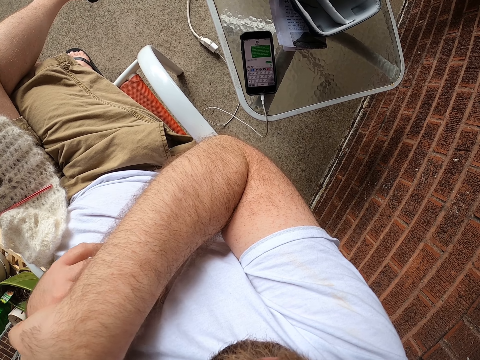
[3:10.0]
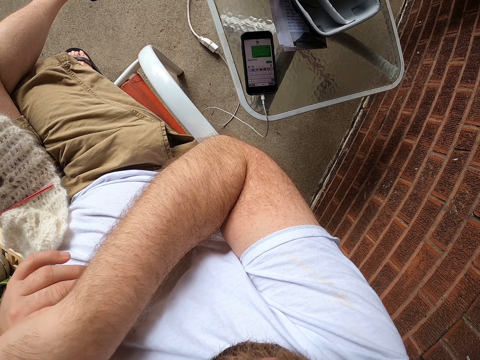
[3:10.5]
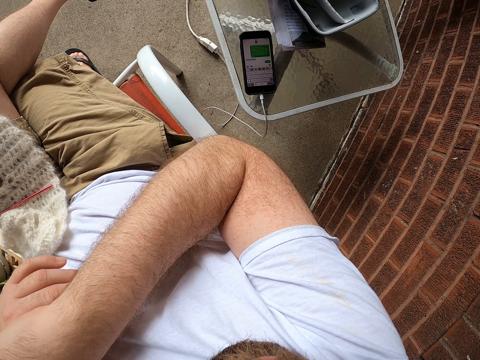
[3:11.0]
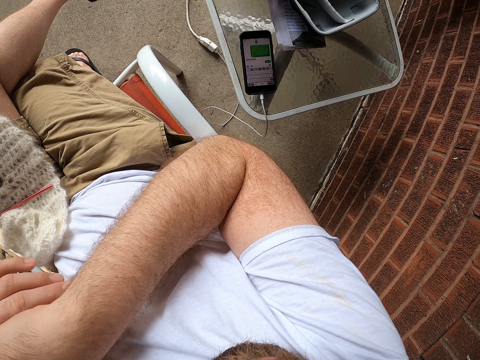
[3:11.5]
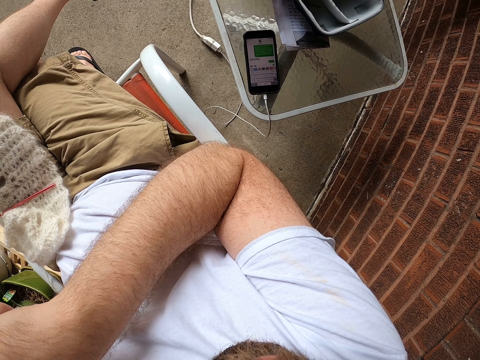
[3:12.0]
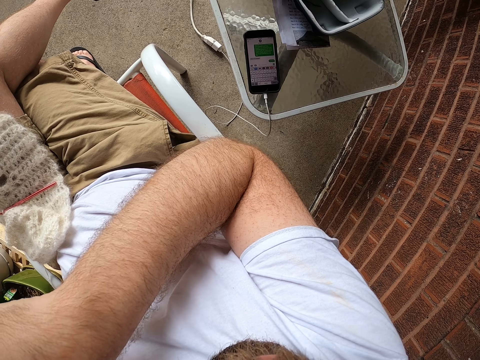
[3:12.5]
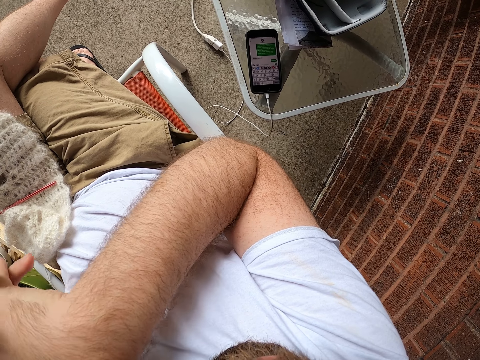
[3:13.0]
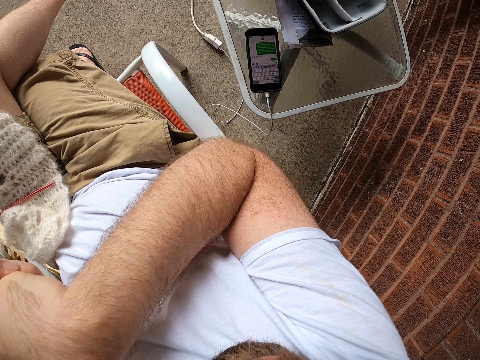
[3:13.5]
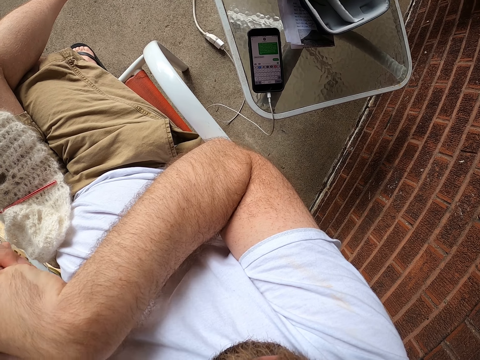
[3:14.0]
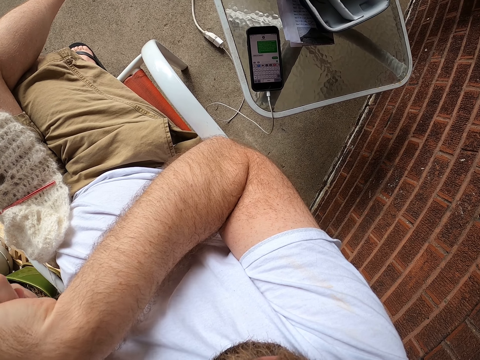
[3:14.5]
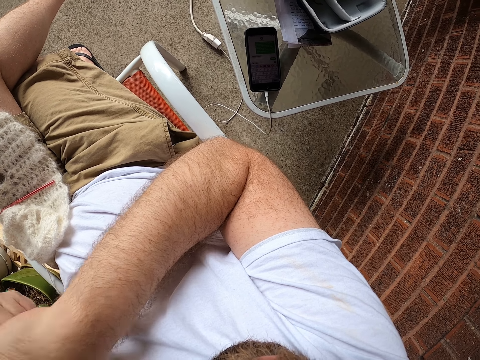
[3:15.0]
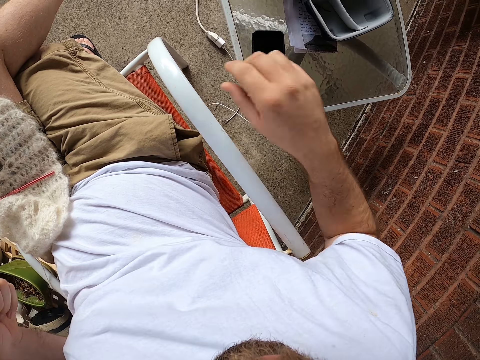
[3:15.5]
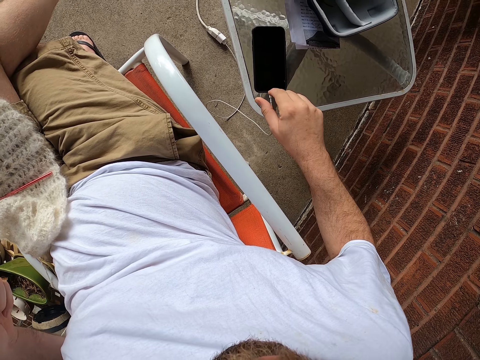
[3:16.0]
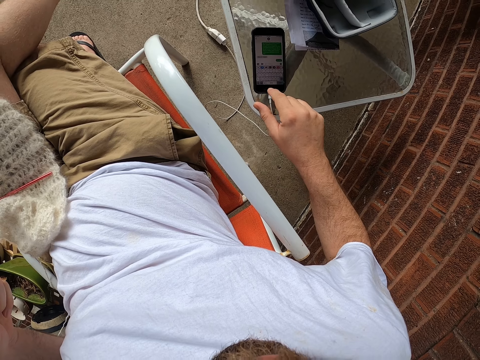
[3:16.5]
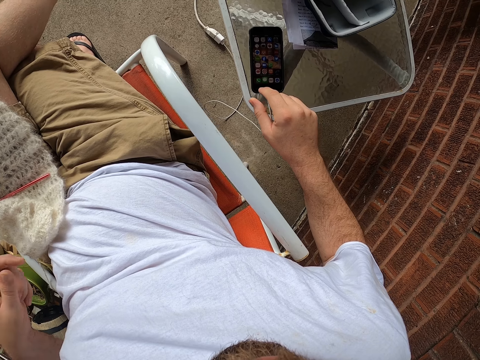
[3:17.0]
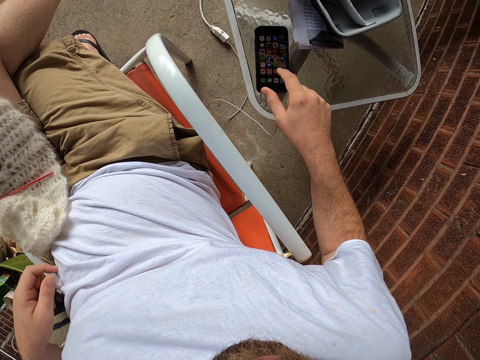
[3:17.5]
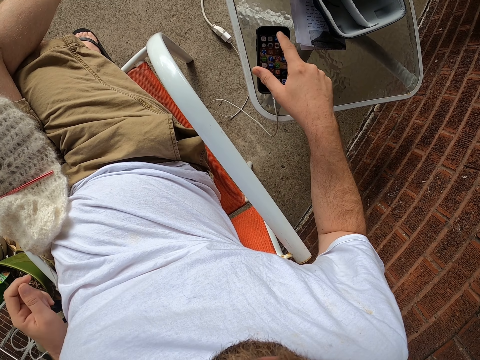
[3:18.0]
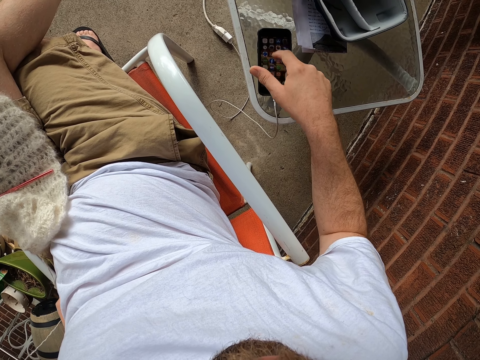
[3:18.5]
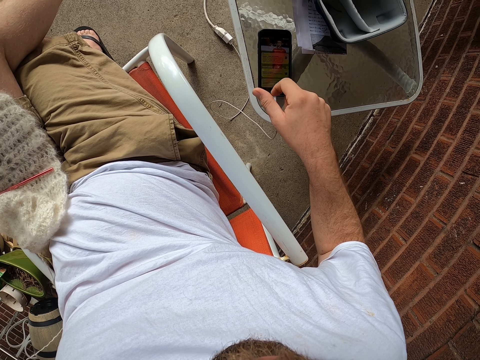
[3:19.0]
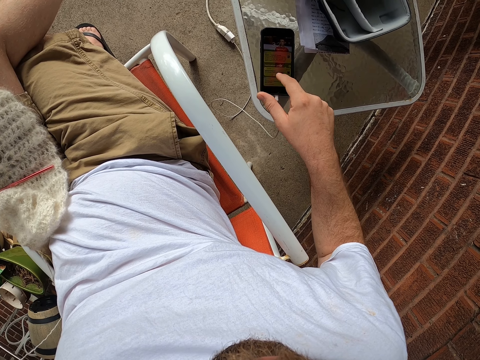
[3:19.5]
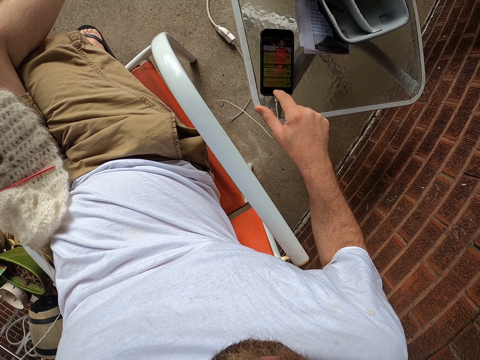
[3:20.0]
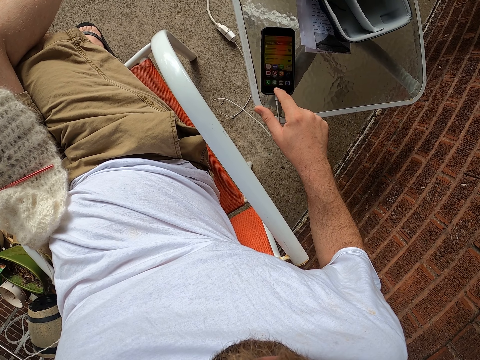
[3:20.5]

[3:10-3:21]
The camera wearer presses the phone on a table with his right hand.

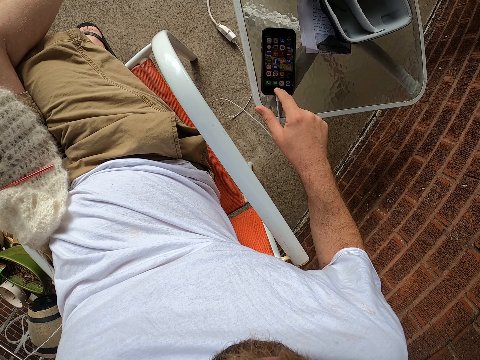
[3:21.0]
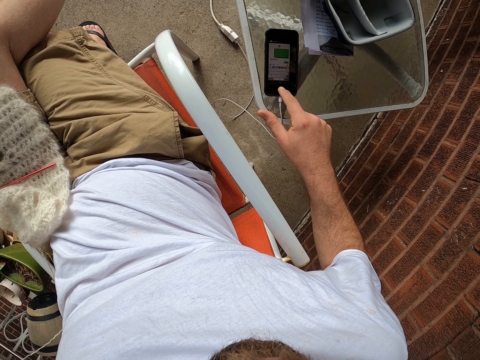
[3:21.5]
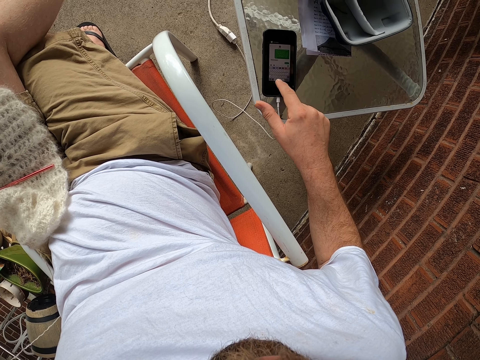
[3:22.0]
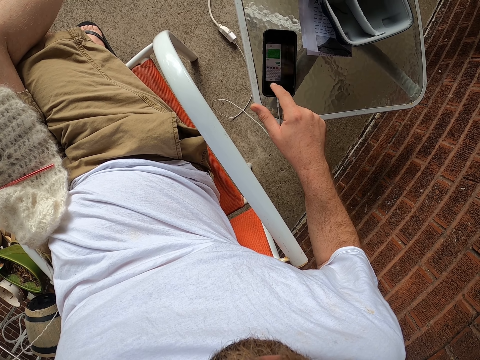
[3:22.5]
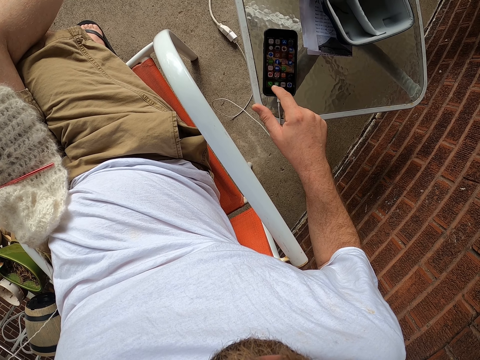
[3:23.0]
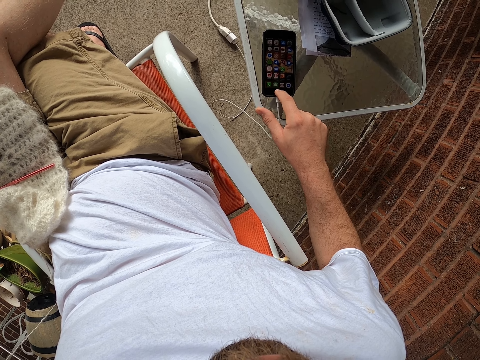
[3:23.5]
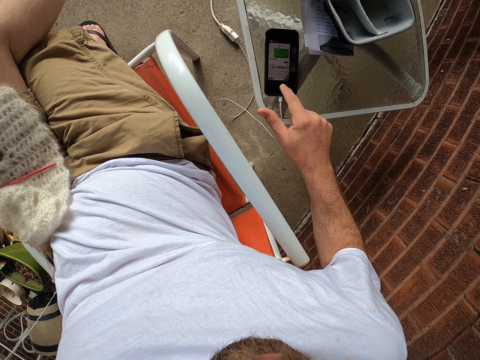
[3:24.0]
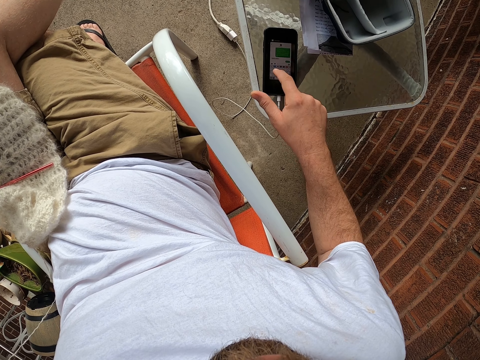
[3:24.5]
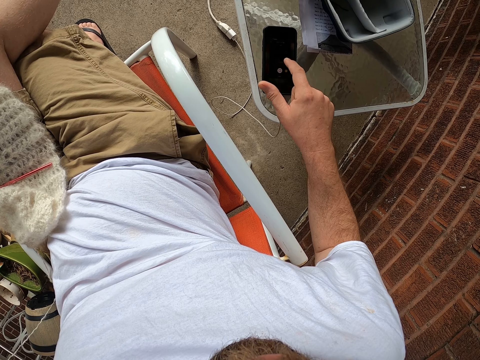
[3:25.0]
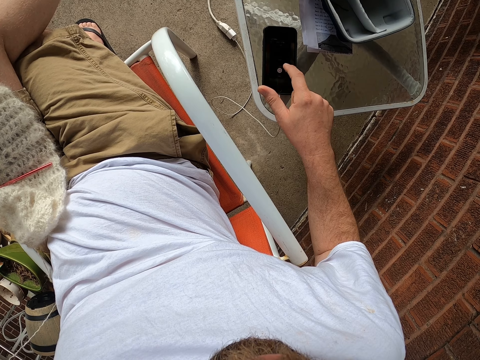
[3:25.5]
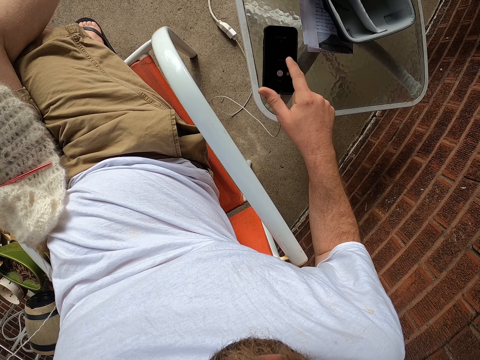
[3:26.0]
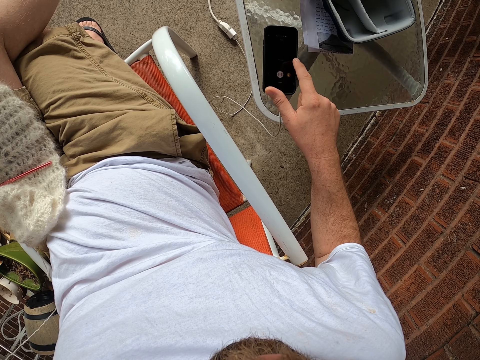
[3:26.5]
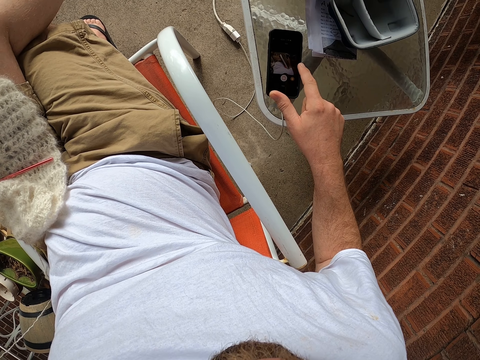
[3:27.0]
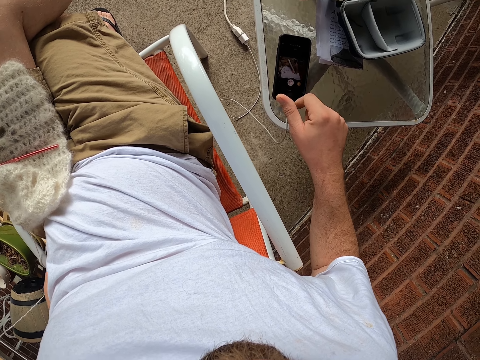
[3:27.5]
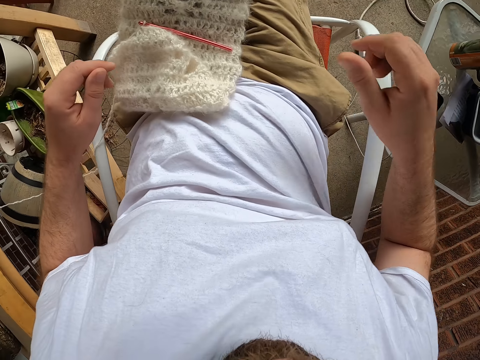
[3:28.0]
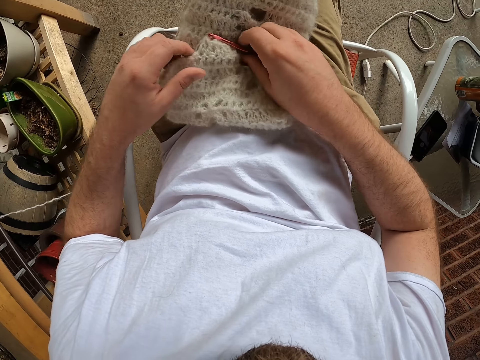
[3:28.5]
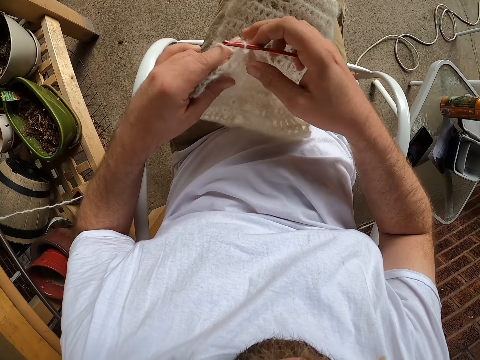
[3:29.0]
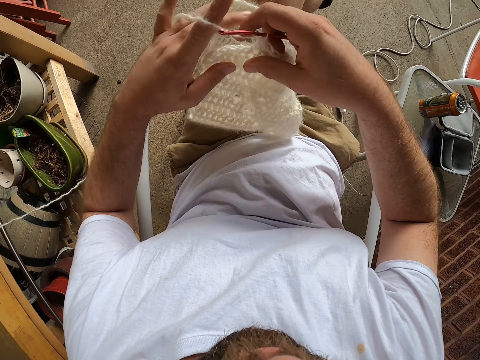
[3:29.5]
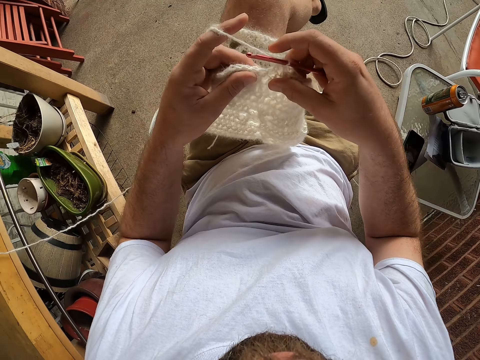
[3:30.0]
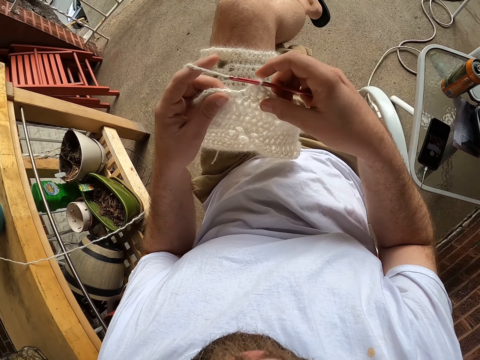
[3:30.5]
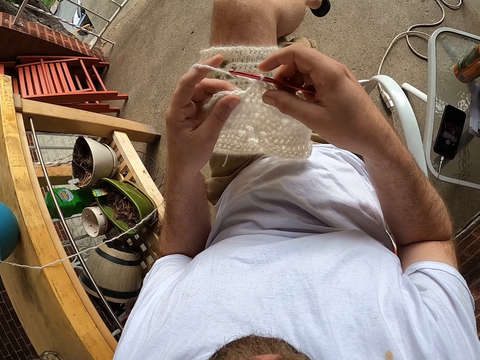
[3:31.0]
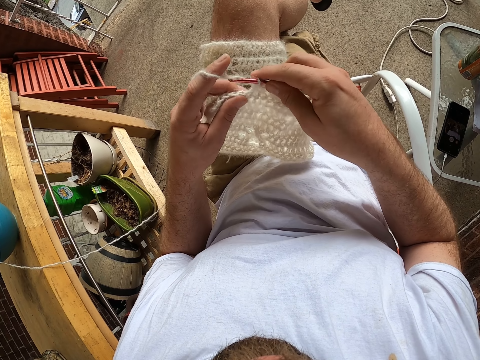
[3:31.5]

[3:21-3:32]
The camera wearer picks a crochet hook with a hand. He crochets the wool in his left hand with the crochet hook in his right hand.

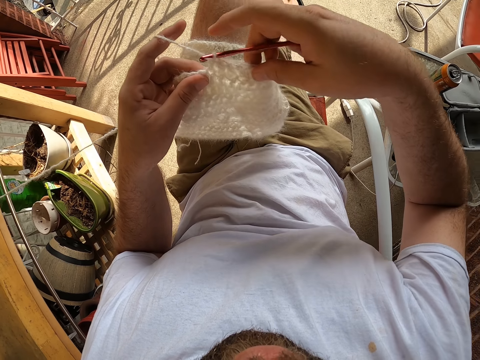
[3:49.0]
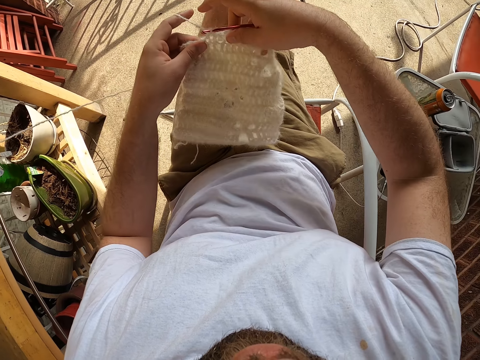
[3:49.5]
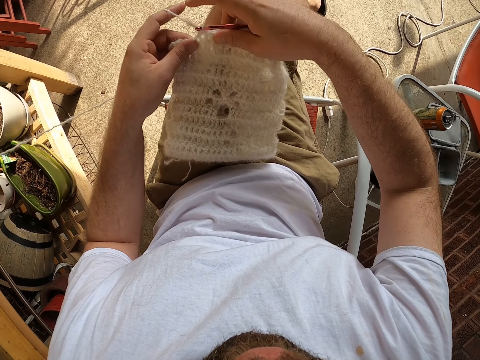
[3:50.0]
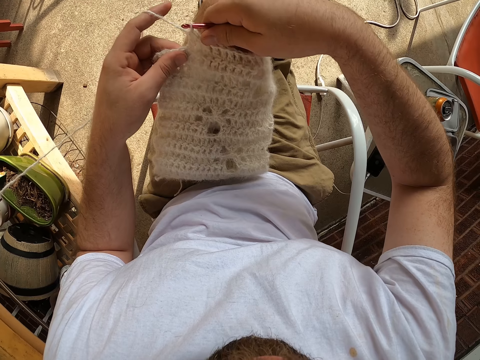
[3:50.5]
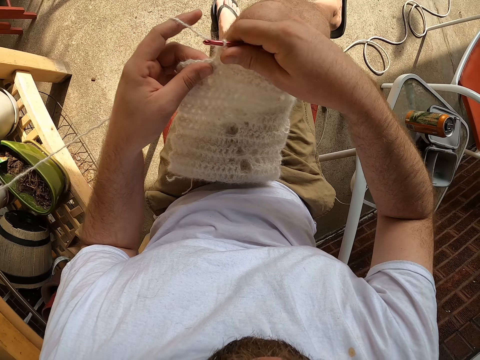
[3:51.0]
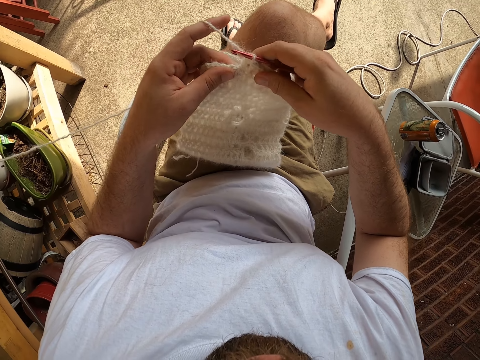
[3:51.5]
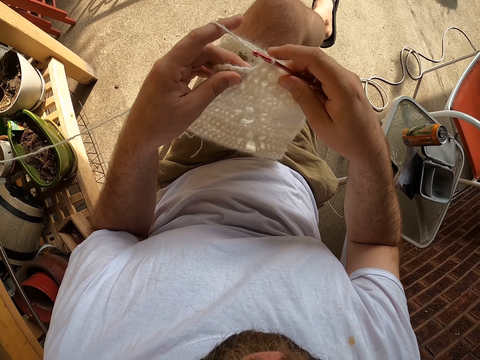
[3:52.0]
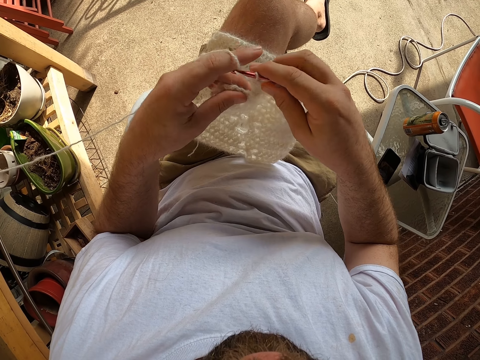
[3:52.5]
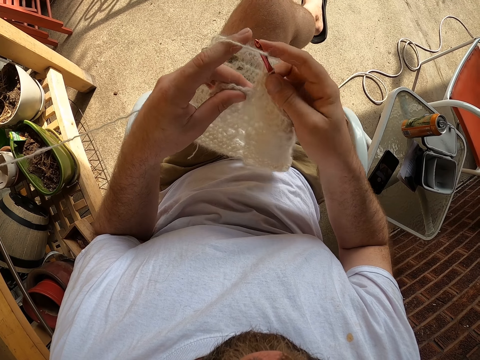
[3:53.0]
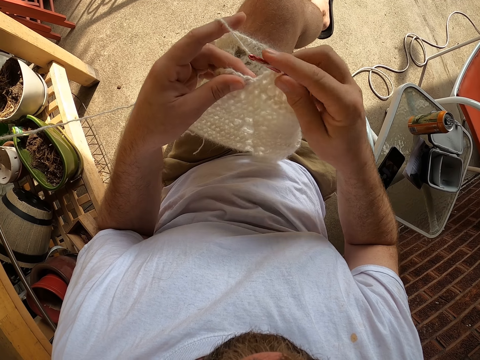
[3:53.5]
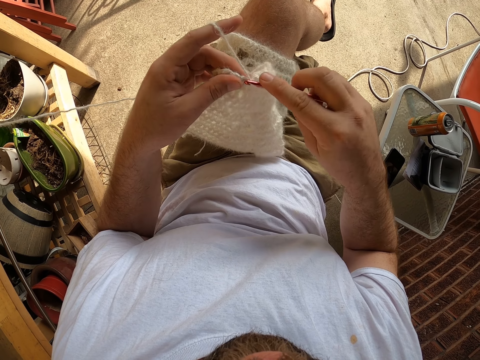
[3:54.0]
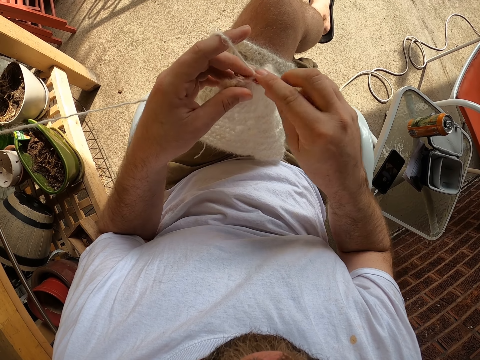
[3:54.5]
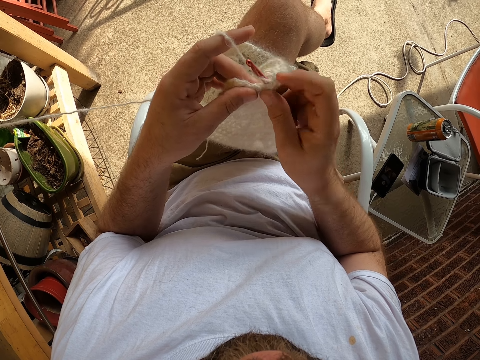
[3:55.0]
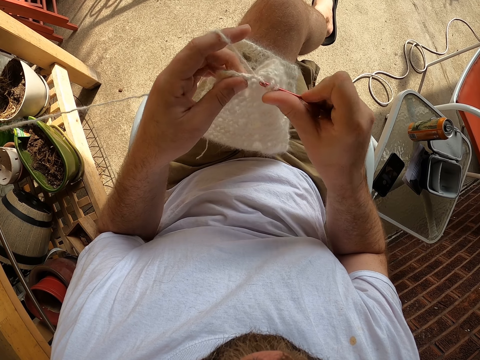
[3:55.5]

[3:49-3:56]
The camera wearer puts a fabric on the lap. They coil a knitting thread on a crochet hook. They knit the fabric with the knitting thread.
